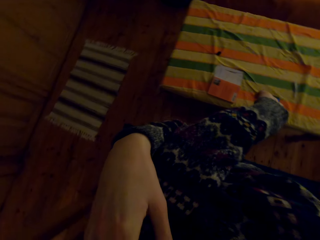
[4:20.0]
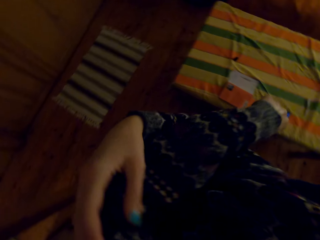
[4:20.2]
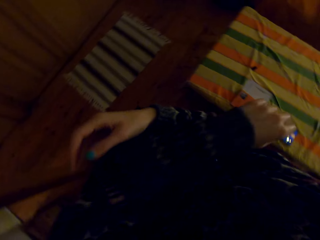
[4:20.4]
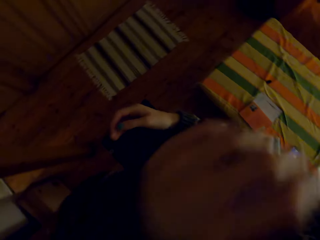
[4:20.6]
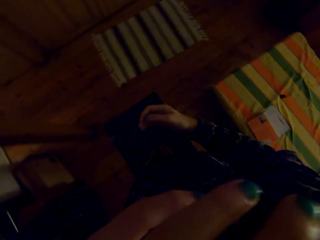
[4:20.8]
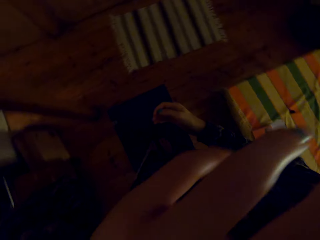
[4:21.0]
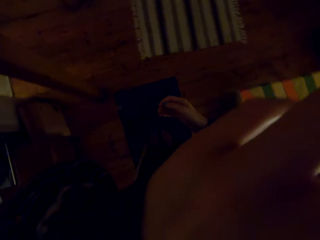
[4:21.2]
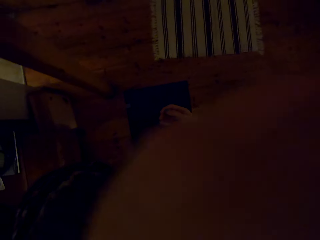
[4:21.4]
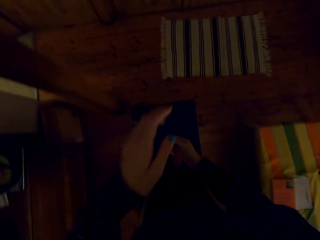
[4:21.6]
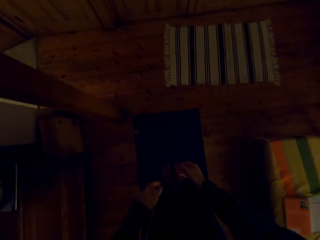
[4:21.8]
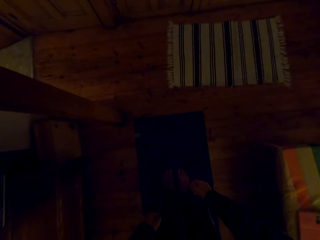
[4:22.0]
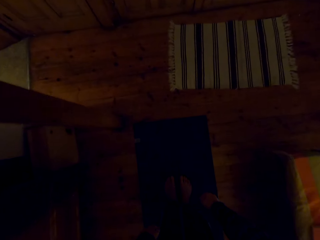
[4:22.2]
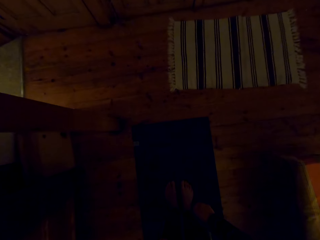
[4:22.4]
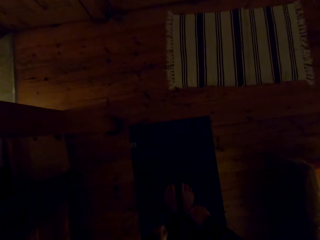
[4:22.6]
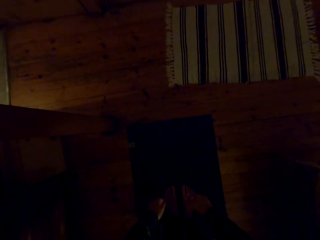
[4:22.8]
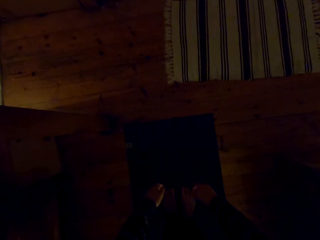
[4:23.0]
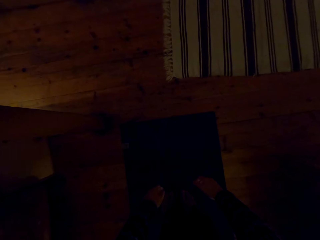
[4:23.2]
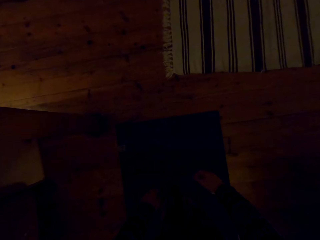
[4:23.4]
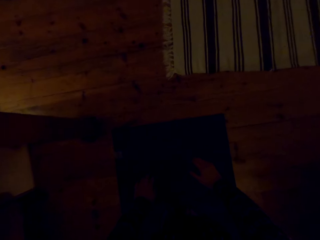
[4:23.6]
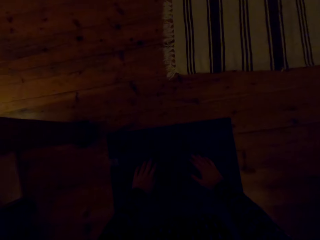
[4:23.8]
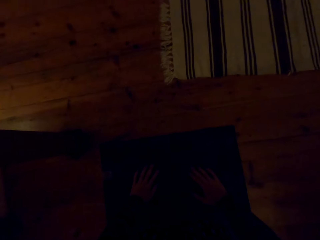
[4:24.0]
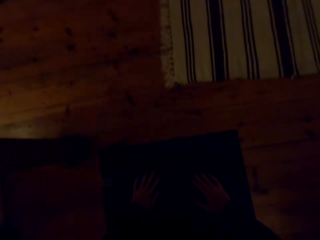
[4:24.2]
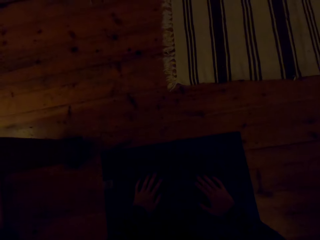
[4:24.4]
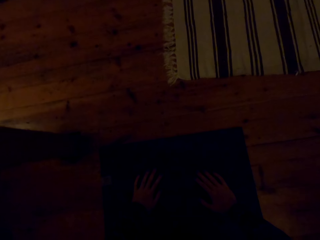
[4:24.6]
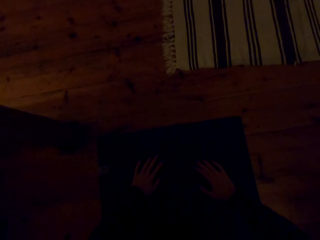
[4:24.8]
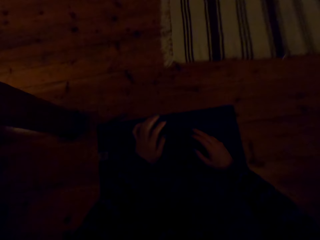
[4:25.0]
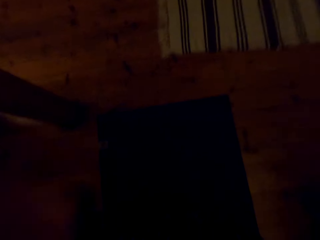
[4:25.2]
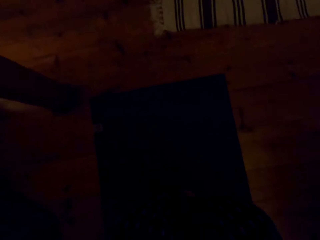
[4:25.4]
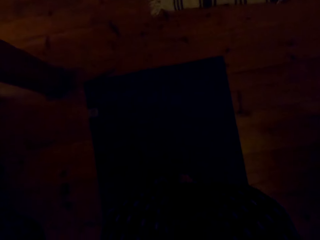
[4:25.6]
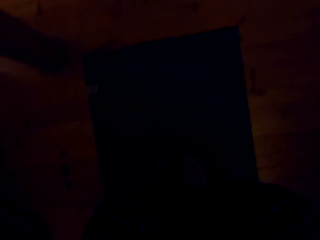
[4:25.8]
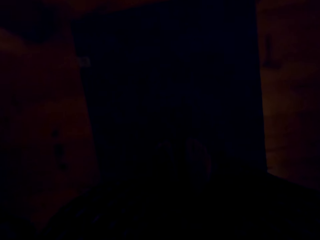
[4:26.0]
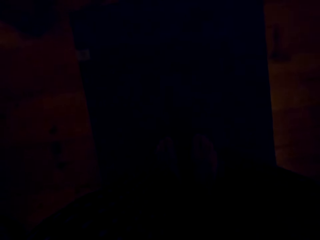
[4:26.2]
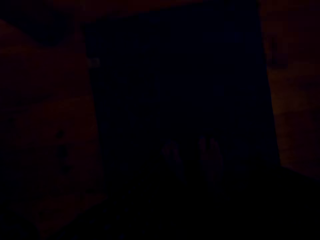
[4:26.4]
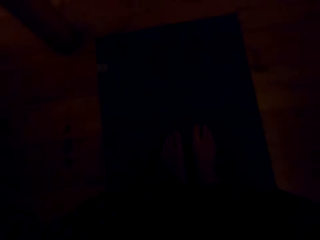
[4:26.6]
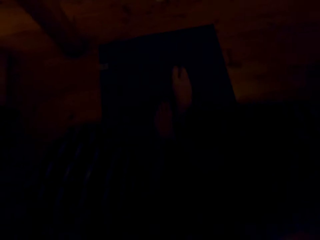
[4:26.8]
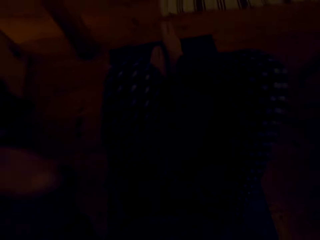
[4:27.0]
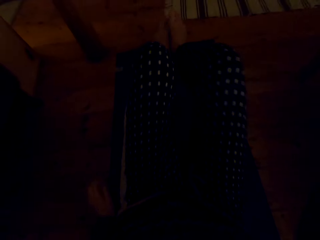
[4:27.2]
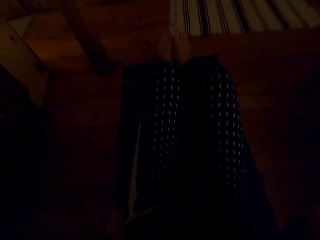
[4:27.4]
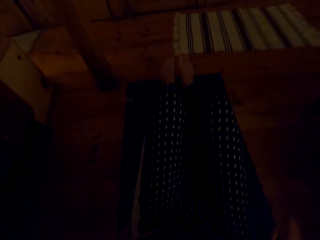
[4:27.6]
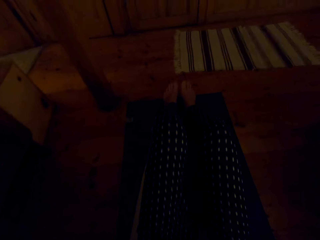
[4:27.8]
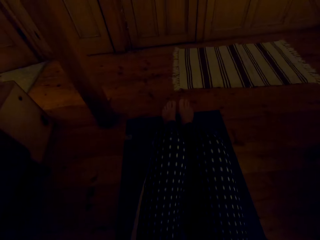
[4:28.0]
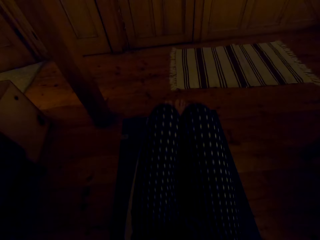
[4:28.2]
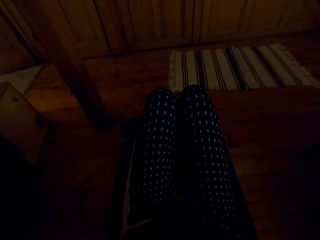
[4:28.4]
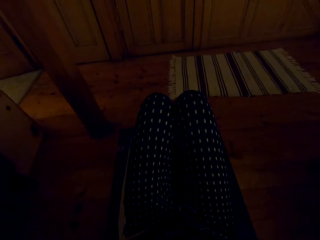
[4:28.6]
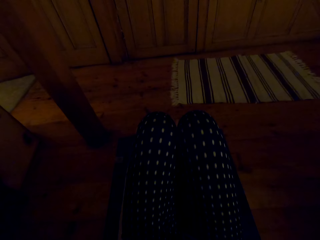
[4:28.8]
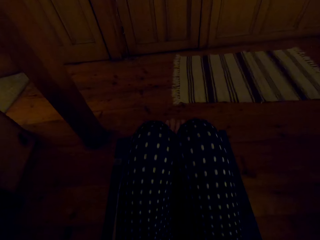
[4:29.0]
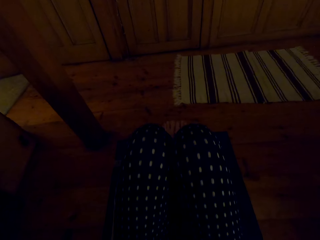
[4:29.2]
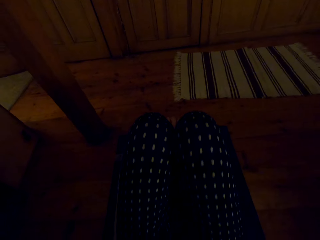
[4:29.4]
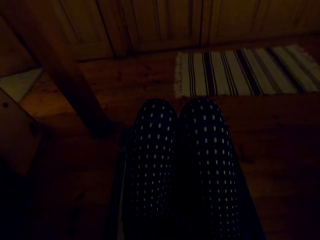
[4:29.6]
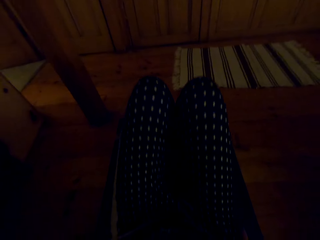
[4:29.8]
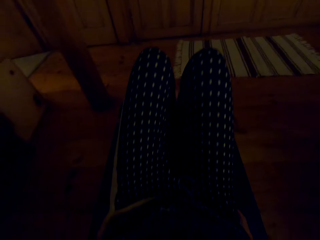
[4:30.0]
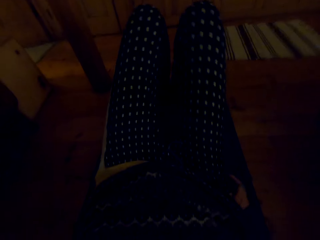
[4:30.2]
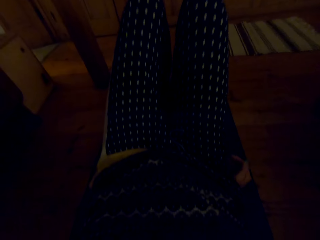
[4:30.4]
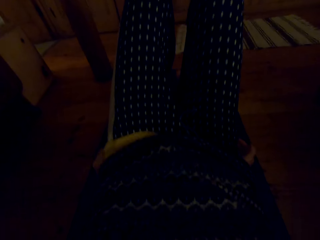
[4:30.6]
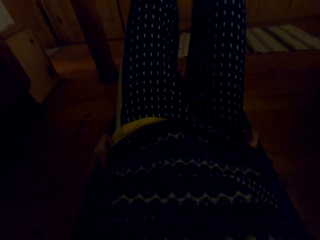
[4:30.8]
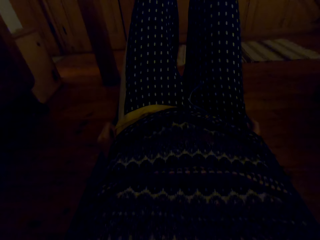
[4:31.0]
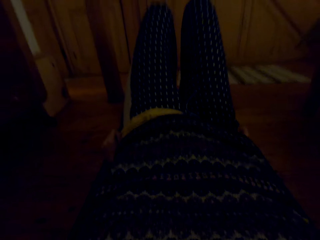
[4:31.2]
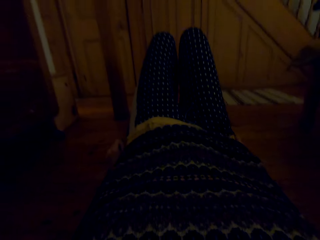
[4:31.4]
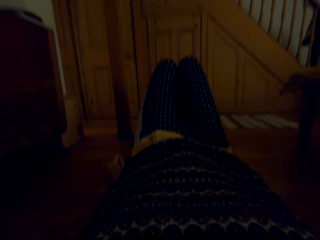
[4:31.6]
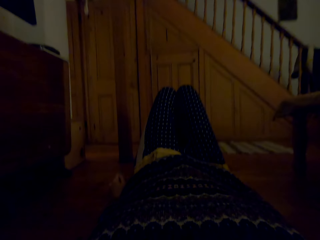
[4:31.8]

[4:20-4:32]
The camera wearer touches the camera. They bend down, touch the floor with hands, and lie down.

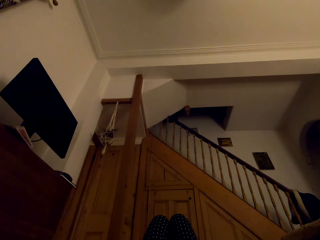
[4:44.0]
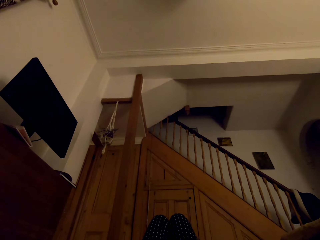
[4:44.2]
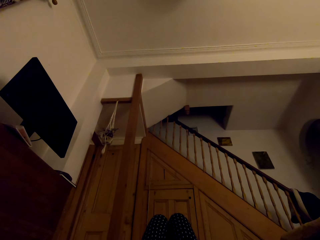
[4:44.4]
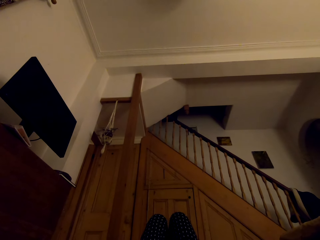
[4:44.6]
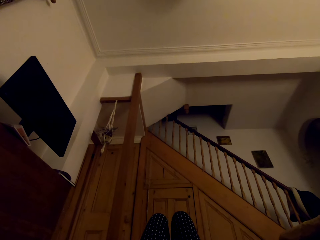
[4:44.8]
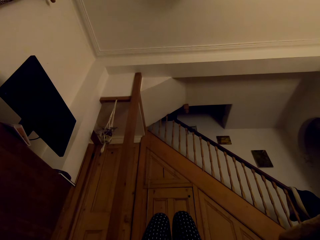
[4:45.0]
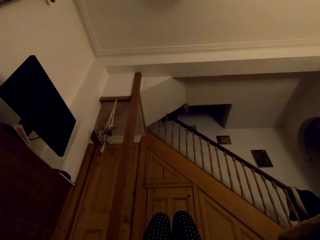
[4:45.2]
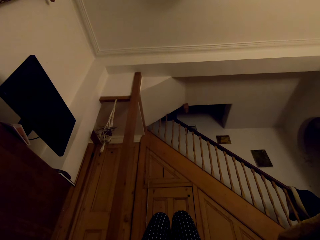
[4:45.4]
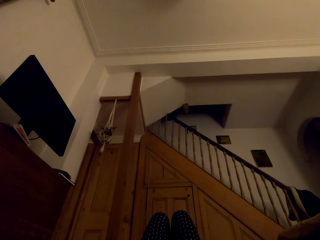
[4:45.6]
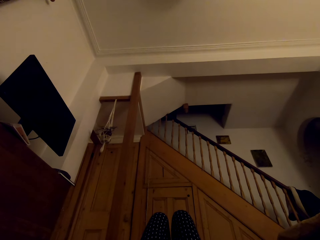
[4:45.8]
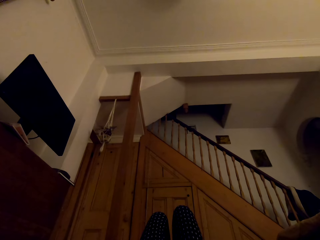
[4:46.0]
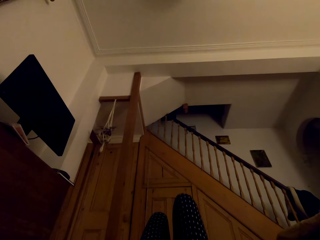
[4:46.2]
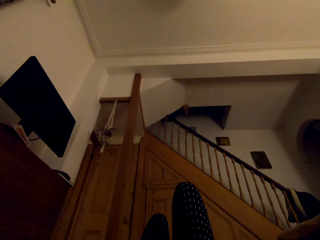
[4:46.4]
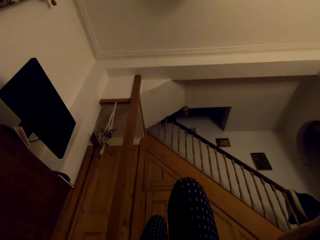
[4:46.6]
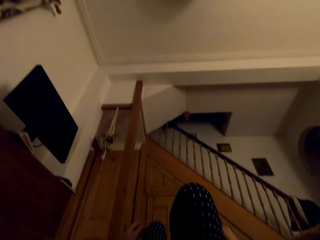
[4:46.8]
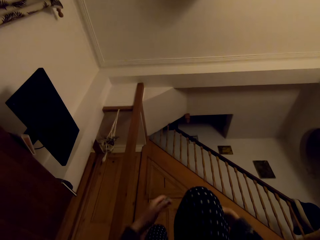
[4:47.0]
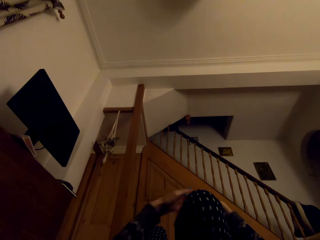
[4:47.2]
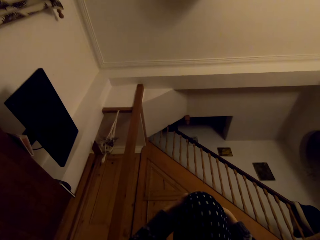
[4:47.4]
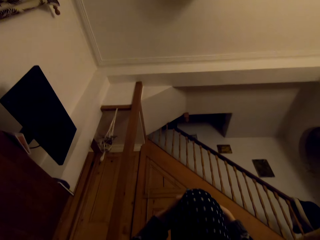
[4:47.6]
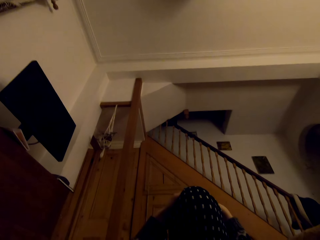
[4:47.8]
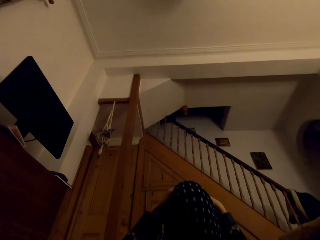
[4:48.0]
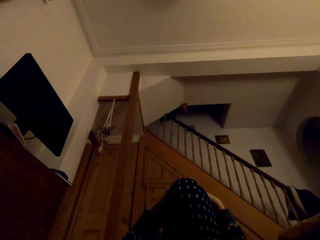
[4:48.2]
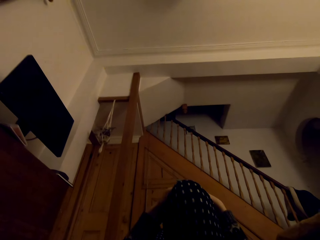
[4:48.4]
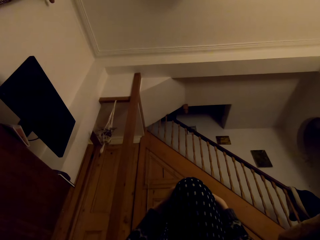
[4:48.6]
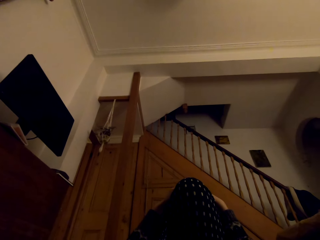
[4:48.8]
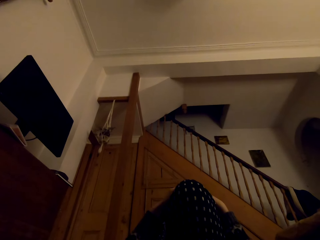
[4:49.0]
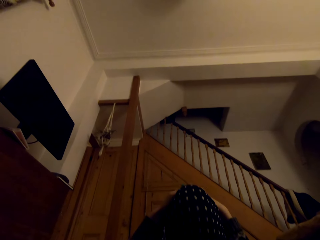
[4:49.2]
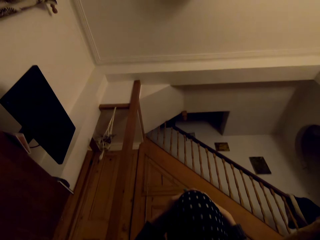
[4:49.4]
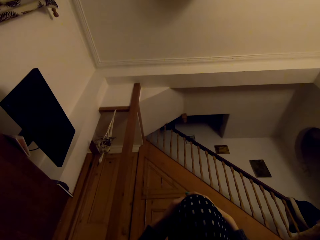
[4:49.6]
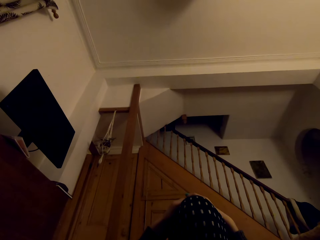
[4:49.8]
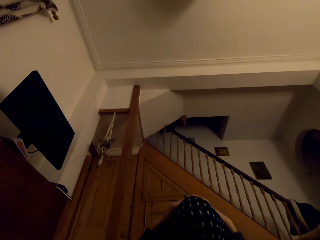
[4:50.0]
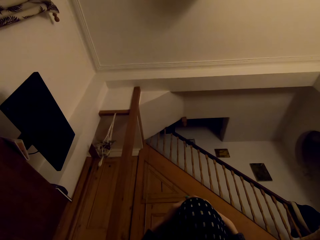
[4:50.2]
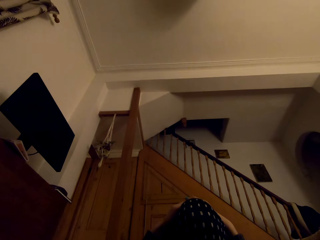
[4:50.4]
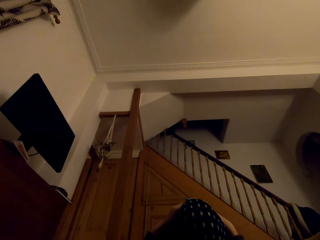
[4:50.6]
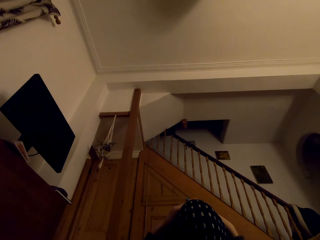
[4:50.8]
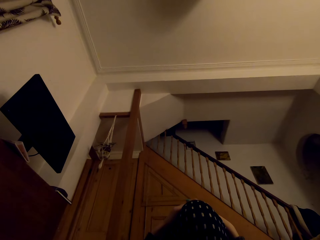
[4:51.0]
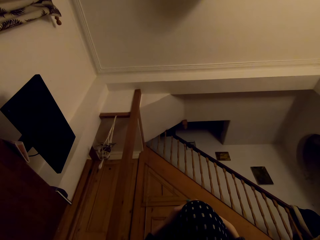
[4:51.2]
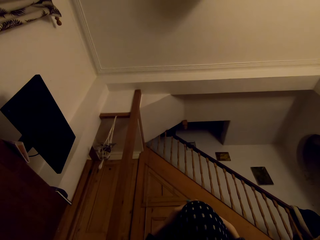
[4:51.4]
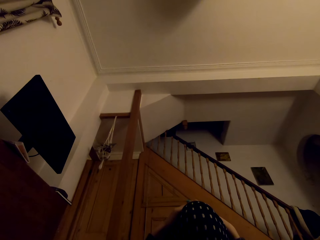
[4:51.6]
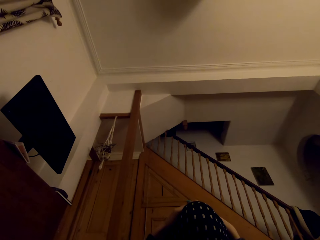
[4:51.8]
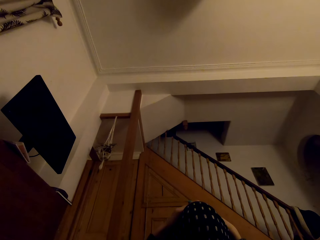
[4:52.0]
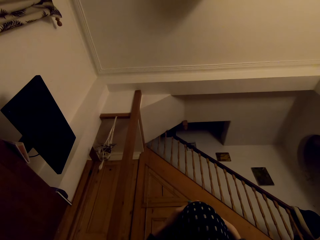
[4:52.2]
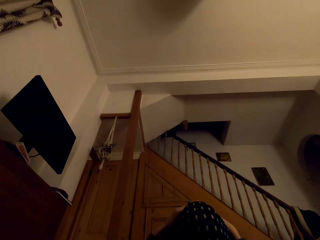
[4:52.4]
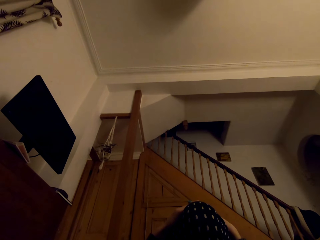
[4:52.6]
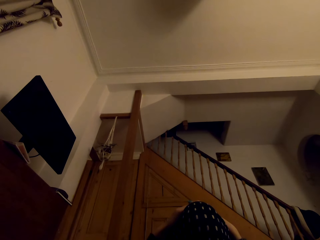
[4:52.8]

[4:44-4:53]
The camera wearer lifts the leg. They hold the knee with both hands.
